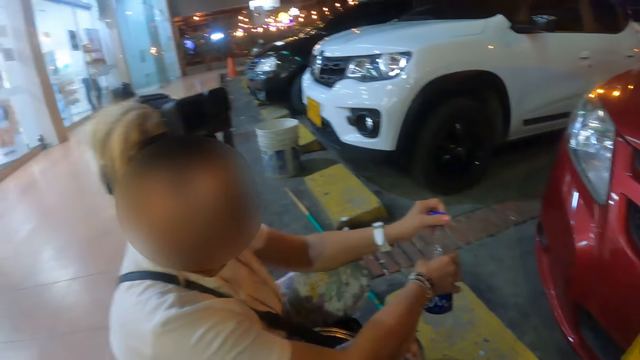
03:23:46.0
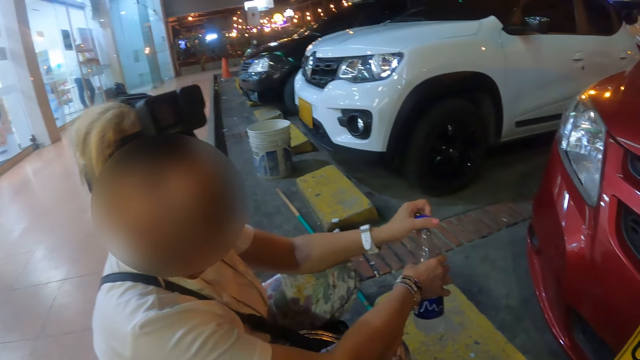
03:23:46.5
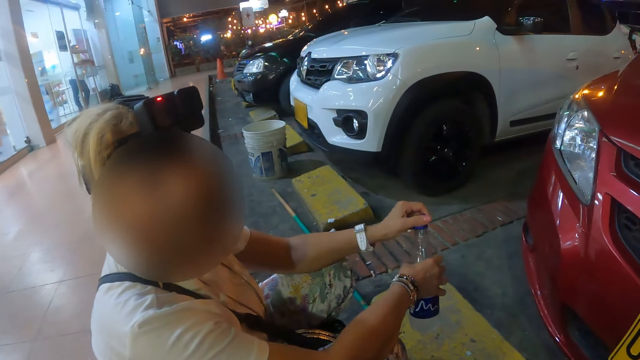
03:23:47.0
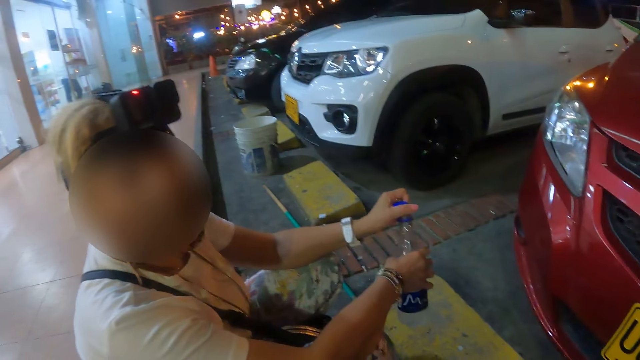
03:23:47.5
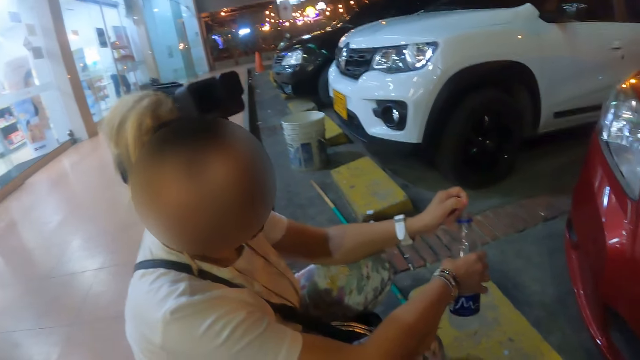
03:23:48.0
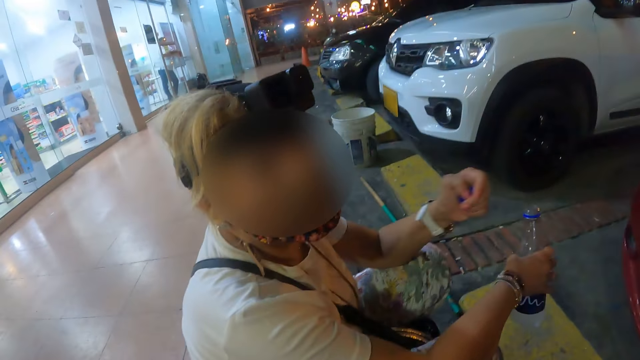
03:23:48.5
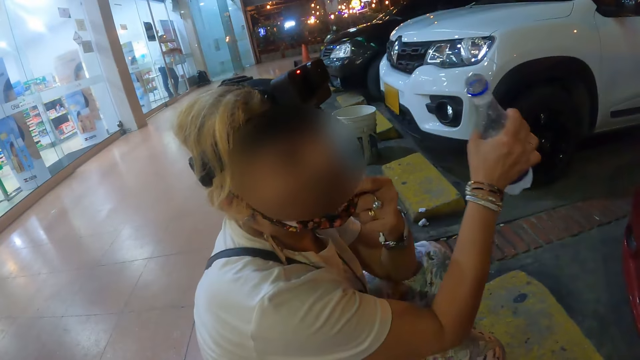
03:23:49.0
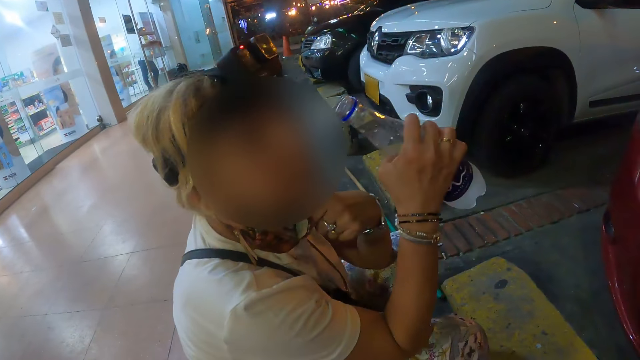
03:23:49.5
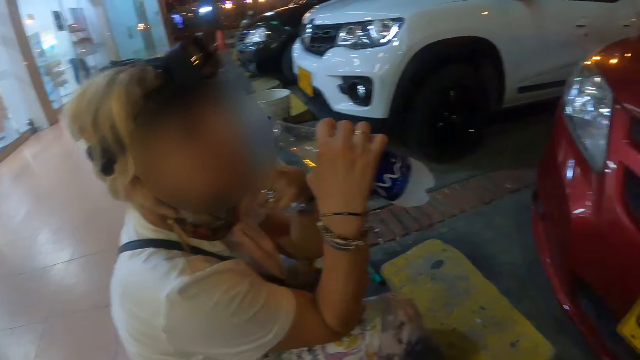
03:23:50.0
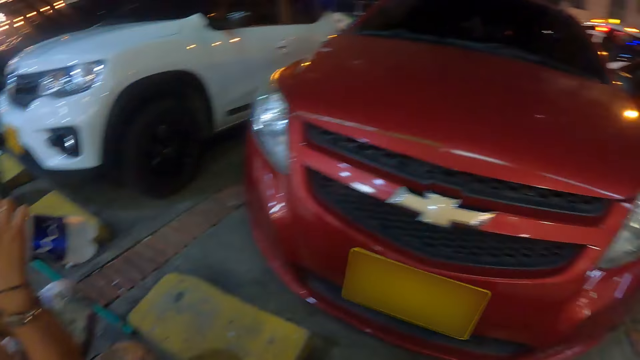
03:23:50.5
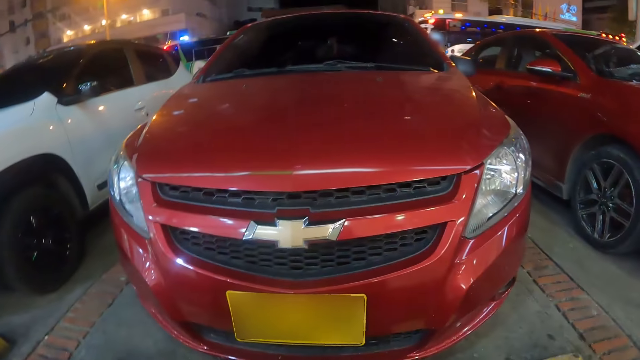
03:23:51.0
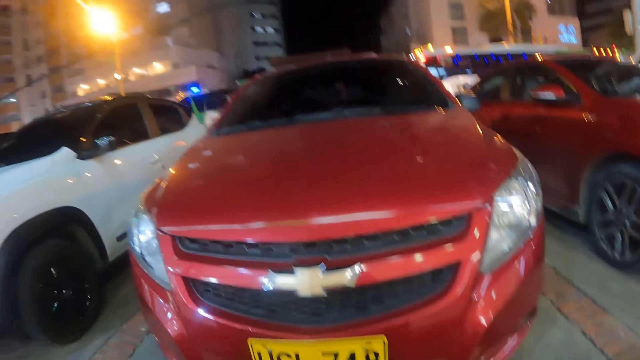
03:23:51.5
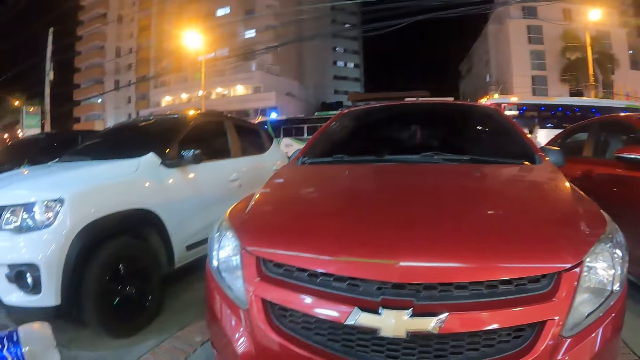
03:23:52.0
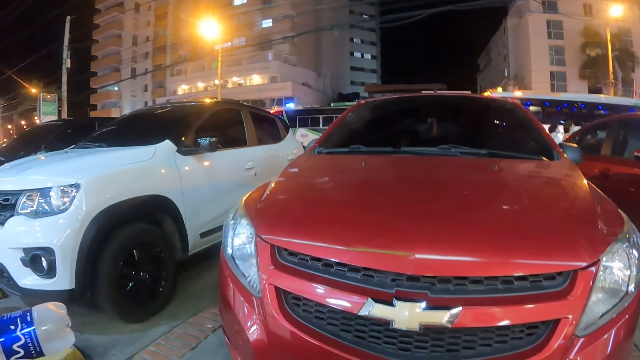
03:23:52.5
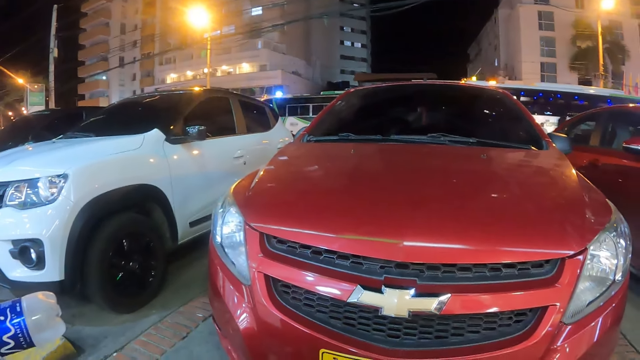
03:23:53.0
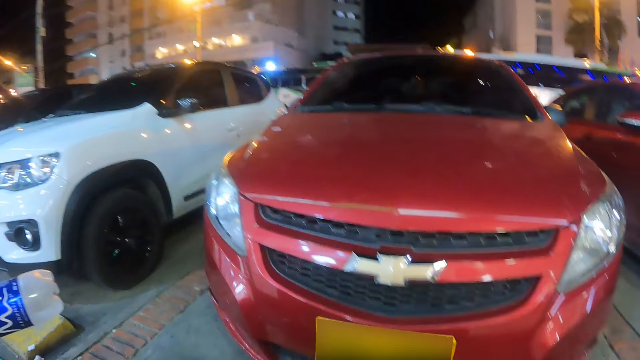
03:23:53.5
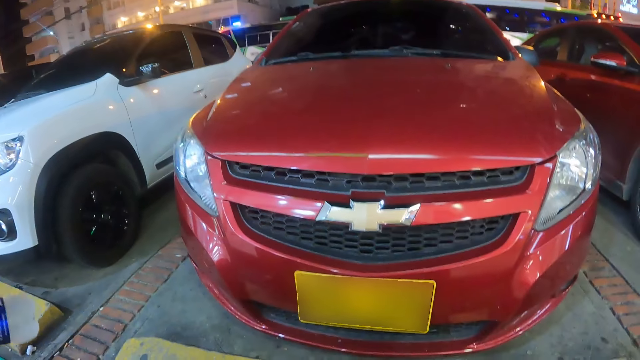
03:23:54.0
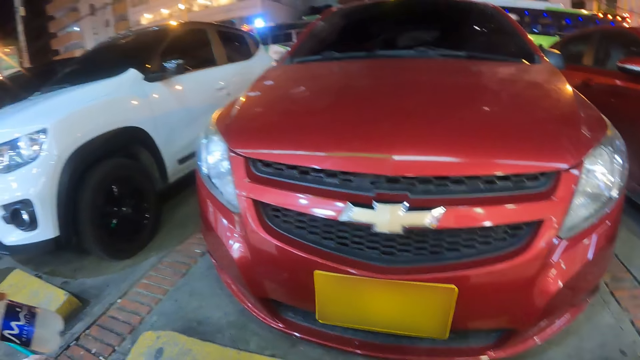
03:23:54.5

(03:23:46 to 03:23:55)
The woman adjusts the bottle lid, looks at the camera wearer, and adjusts the bottle lid. The woman drinks water and moves the mask with the left hand. The camera wearer looks around the area. They look at the cars.

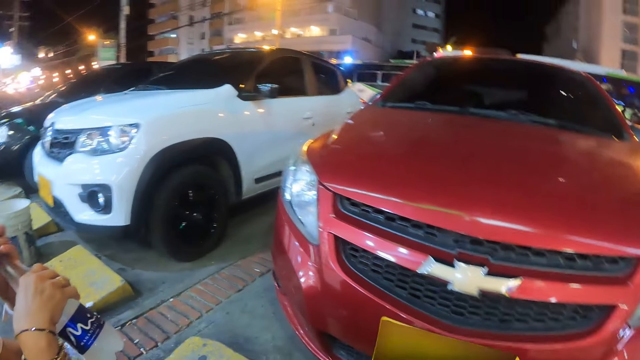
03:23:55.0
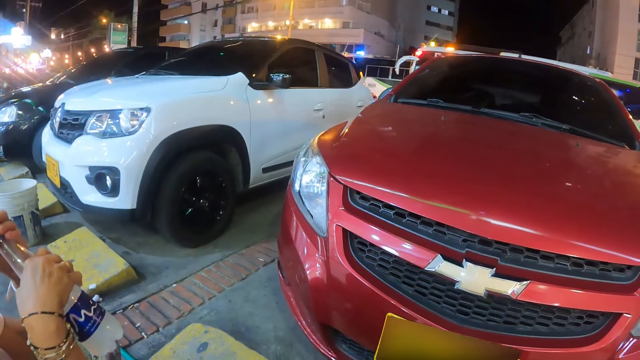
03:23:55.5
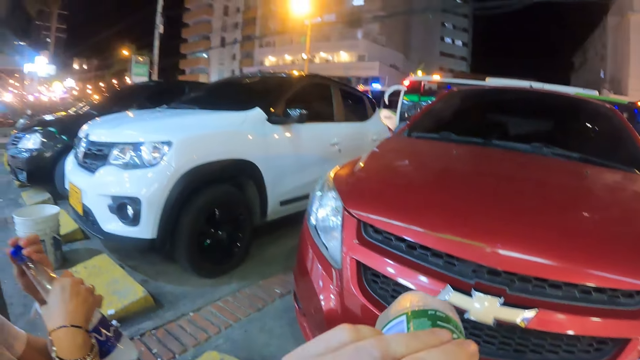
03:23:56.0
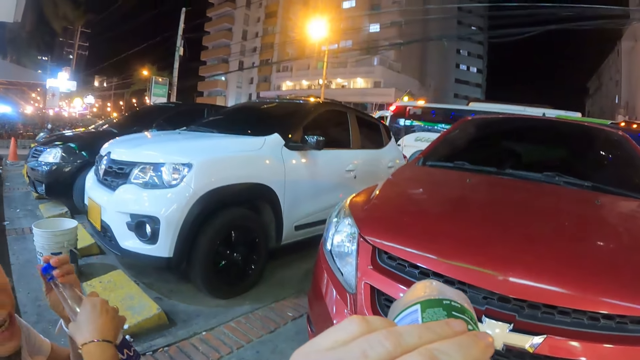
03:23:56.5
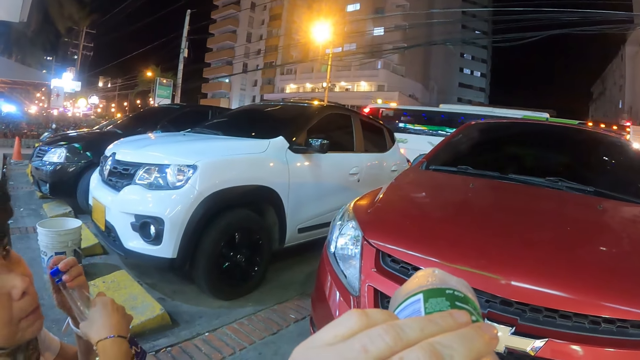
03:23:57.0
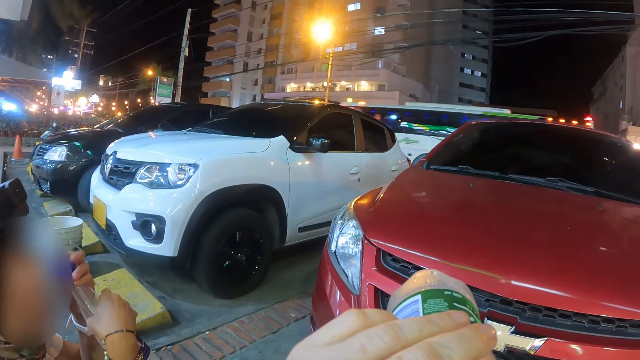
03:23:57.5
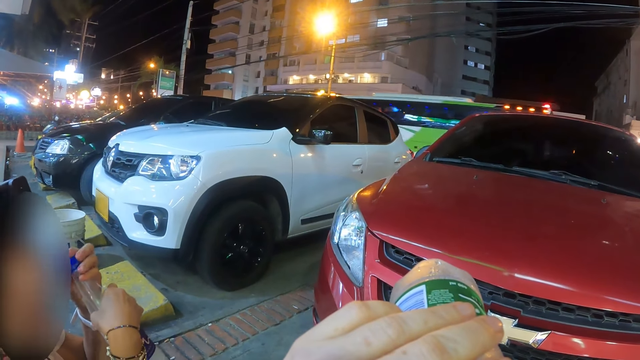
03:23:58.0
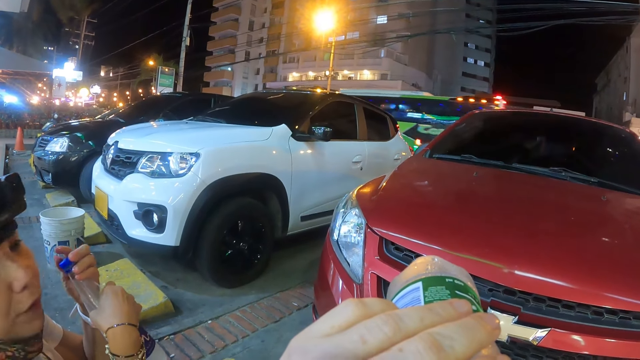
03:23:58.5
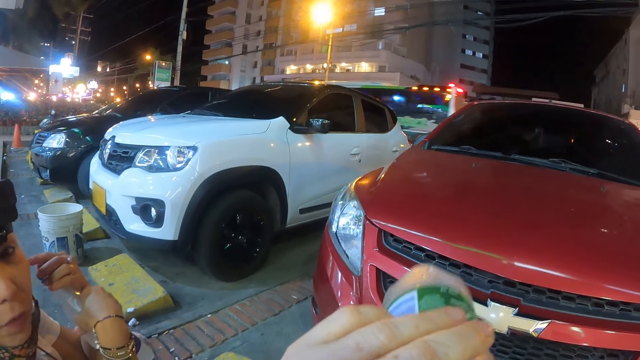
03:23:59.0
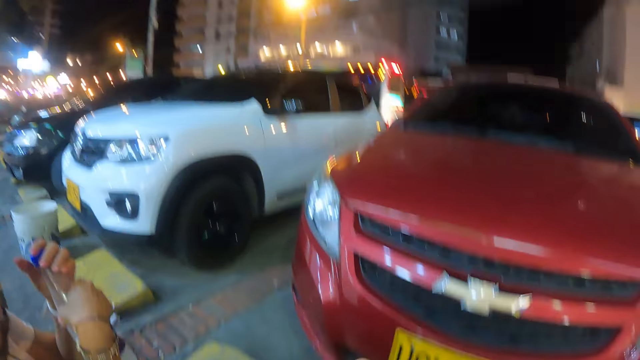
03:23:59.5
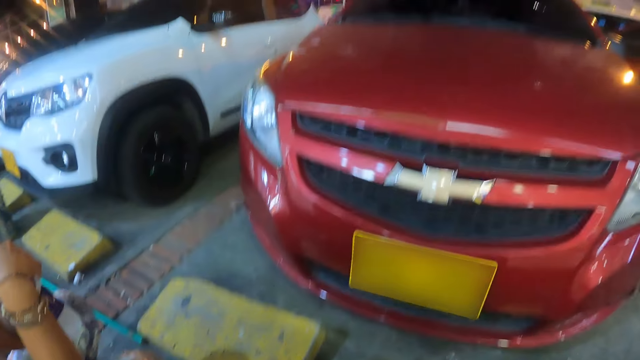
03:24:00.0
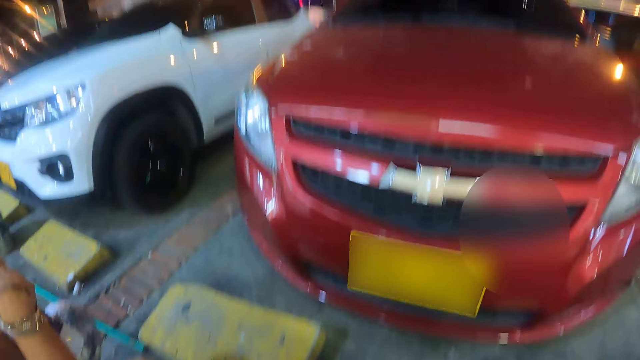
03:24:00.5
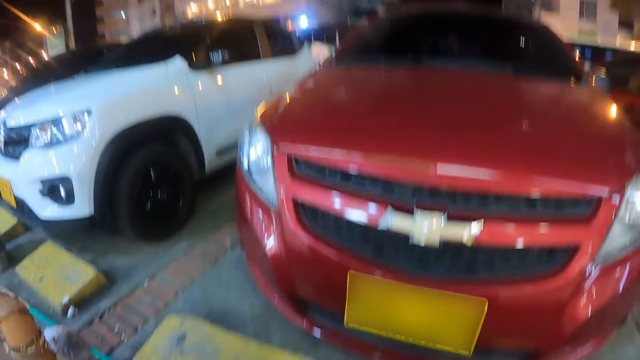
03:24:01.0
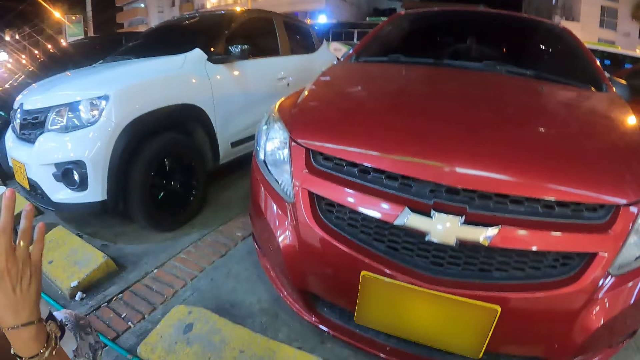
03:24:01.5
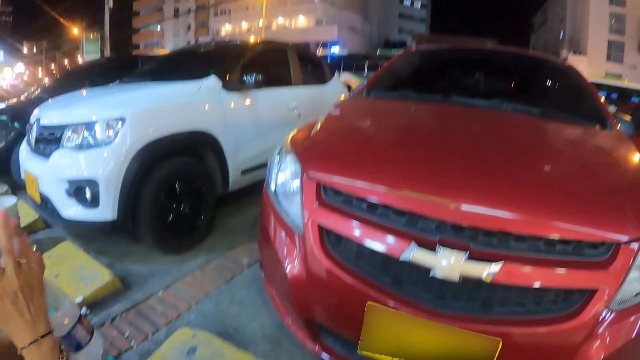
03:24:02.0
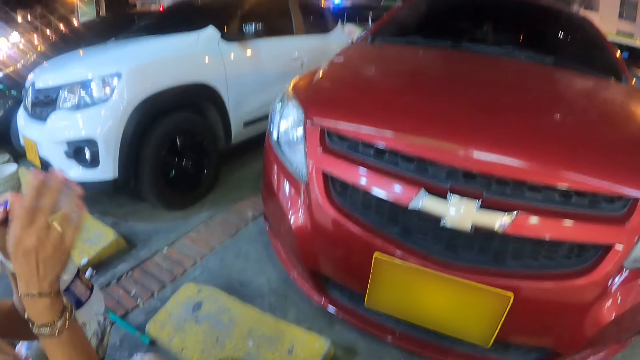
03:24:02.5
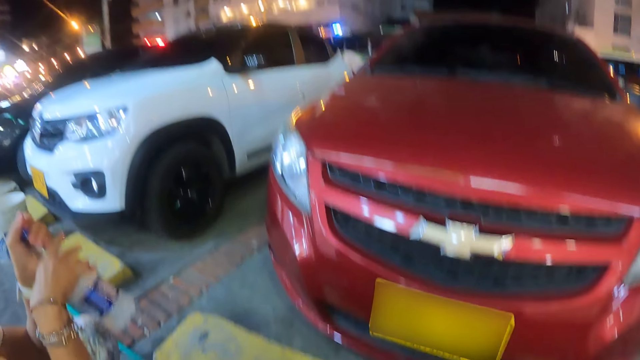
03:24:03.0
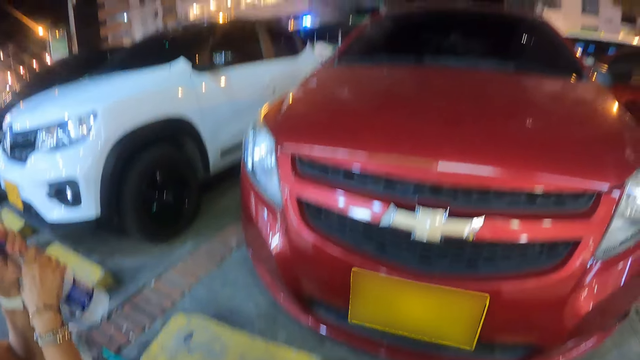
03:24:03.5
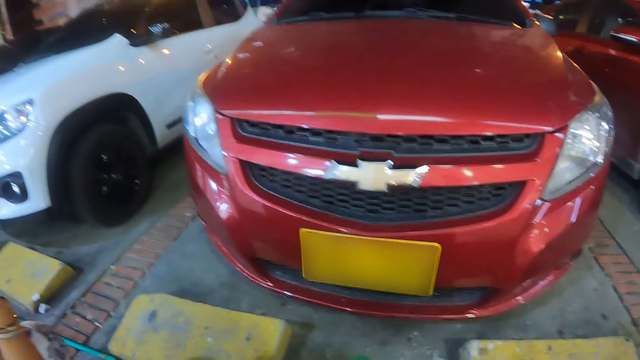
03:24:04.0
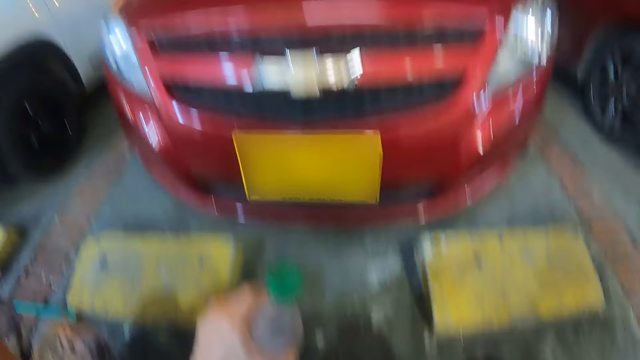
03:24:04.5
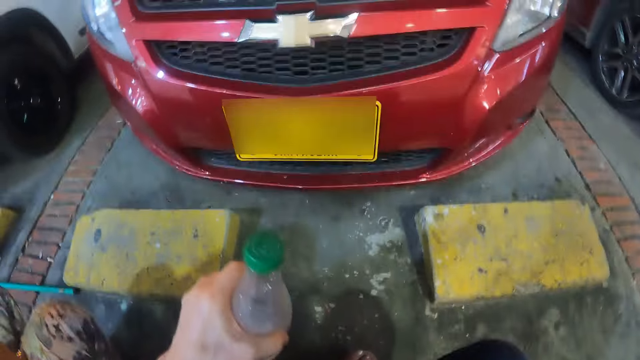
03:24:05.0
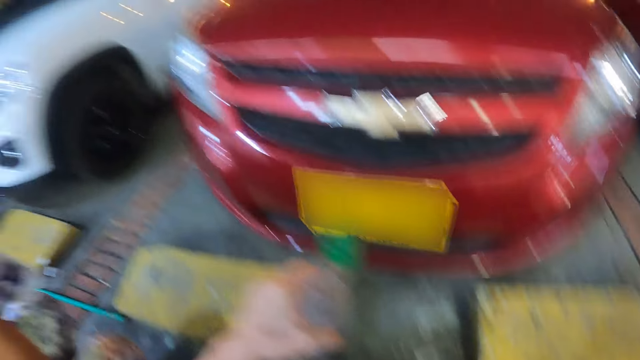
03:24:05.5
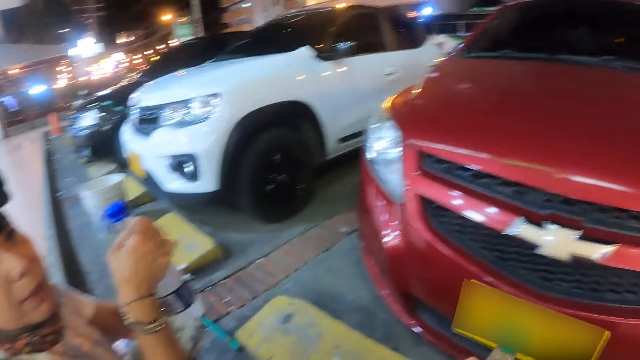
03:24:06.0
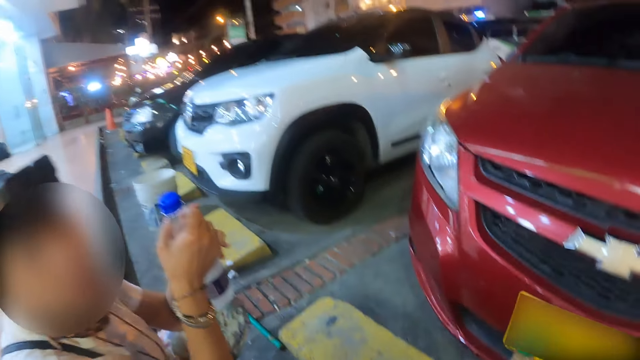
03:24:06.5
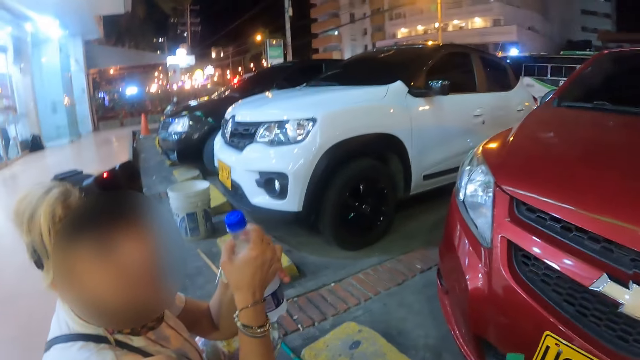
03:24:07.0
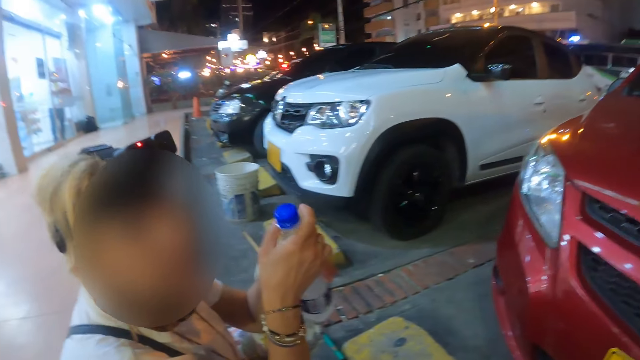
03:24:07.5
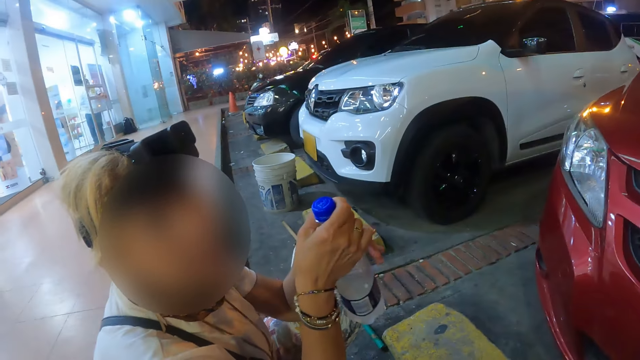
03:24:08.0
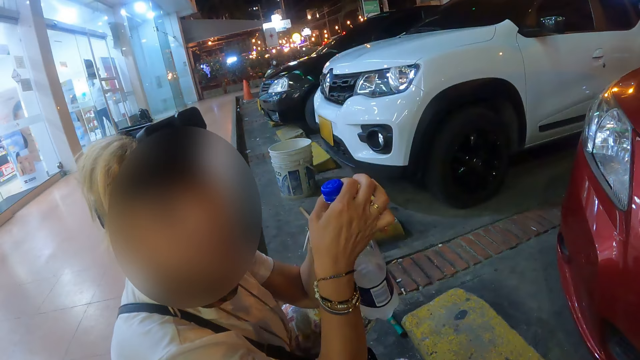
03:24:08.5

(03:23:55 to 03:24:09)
The camera wearer drinks water. The woman tightens the bottle lid with the left hand. The camera wearer looks around the area. The woman does a hand gesture and moves the right hand. The camera wearer looks at the hand, looks around the area, and holds the bottle with the left hand. The woman looks at the camera wearer. The camera wearer looks at the woman.
